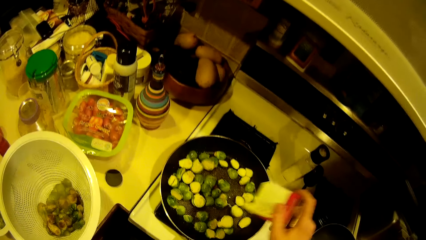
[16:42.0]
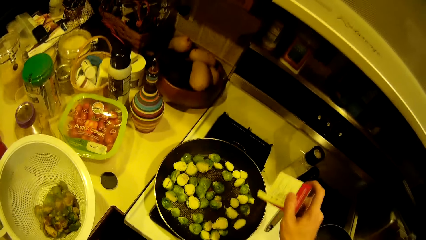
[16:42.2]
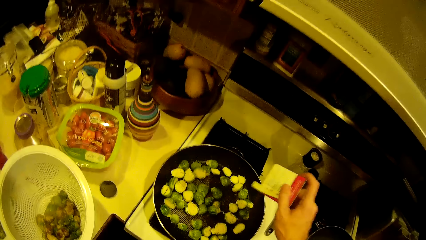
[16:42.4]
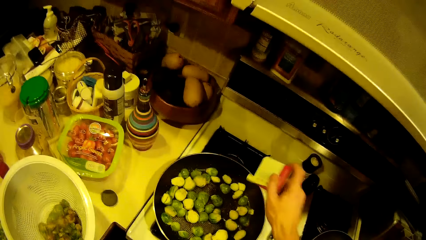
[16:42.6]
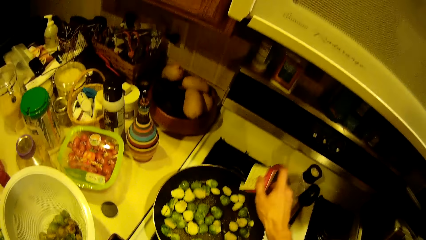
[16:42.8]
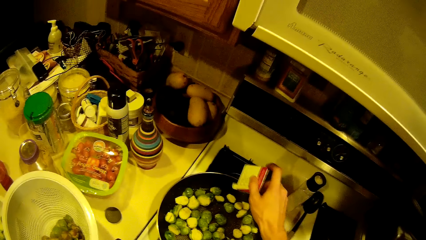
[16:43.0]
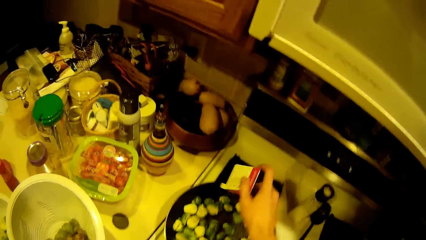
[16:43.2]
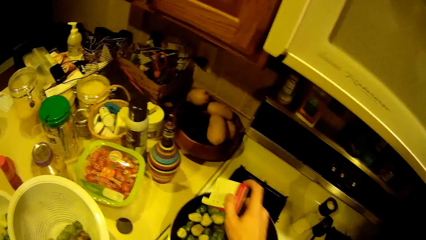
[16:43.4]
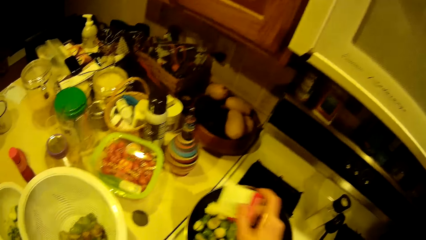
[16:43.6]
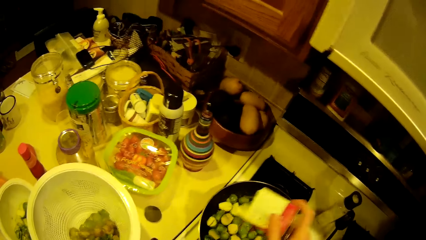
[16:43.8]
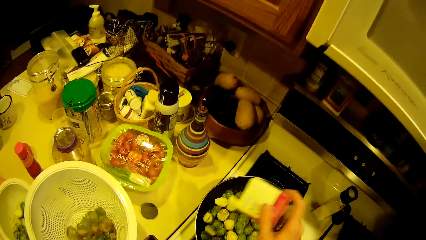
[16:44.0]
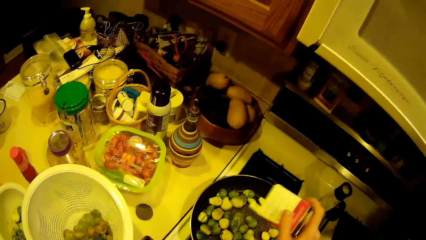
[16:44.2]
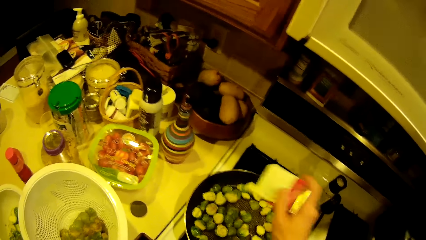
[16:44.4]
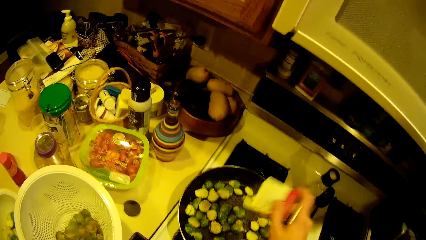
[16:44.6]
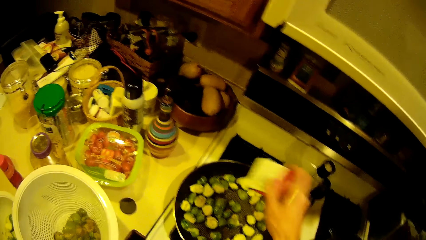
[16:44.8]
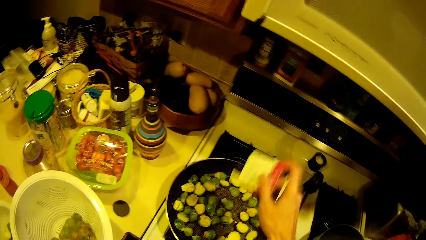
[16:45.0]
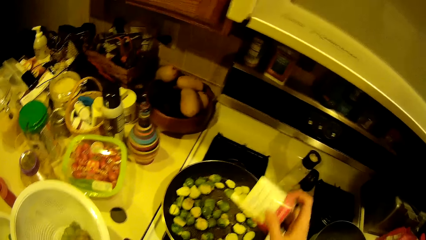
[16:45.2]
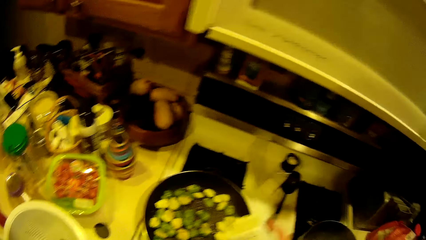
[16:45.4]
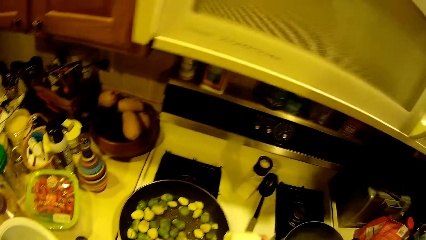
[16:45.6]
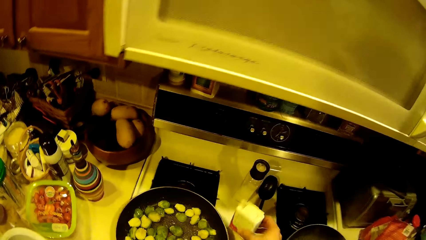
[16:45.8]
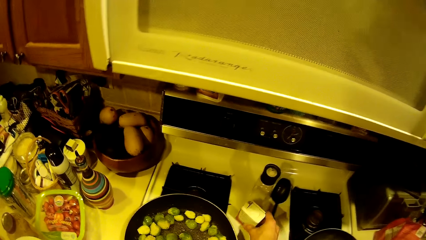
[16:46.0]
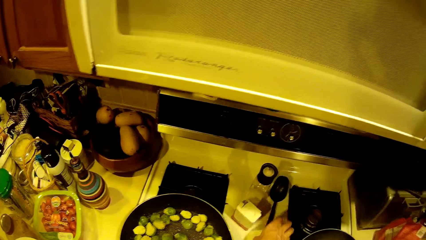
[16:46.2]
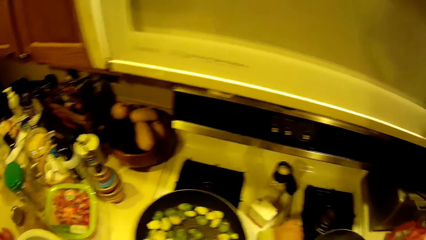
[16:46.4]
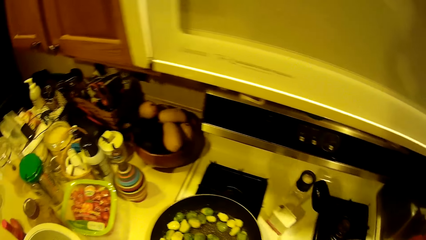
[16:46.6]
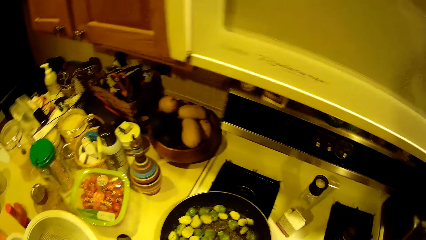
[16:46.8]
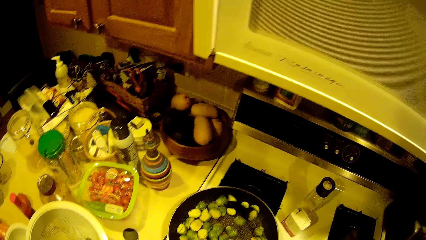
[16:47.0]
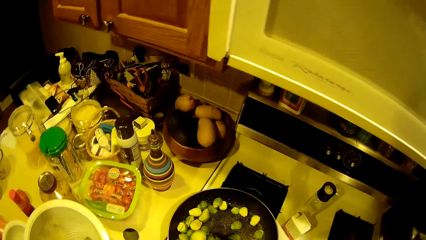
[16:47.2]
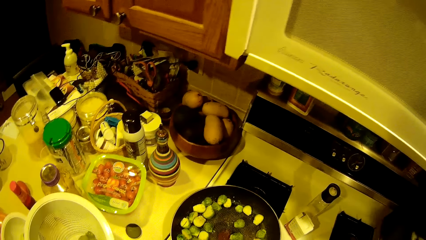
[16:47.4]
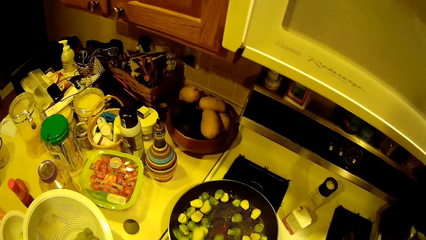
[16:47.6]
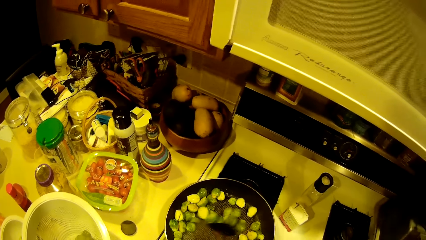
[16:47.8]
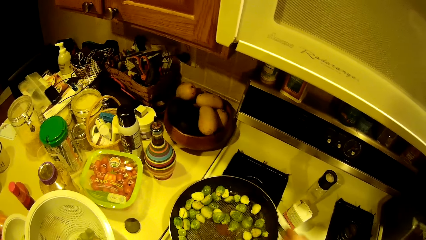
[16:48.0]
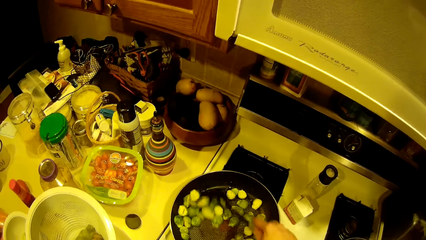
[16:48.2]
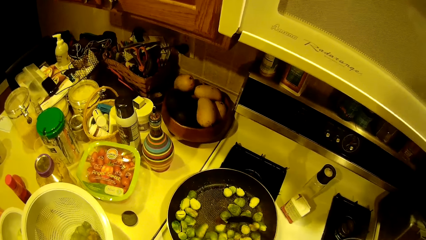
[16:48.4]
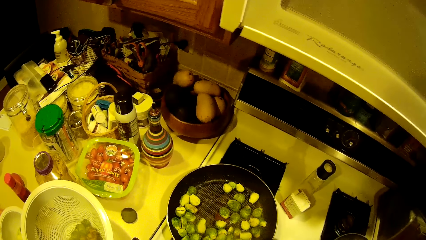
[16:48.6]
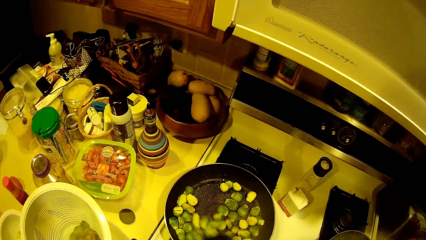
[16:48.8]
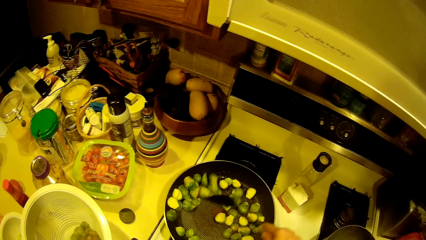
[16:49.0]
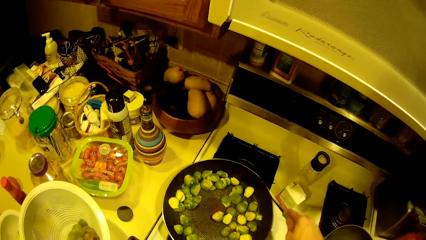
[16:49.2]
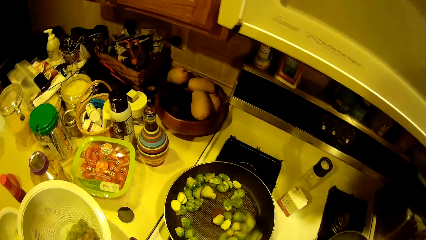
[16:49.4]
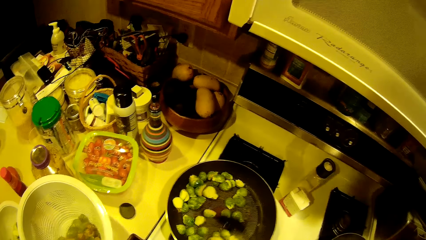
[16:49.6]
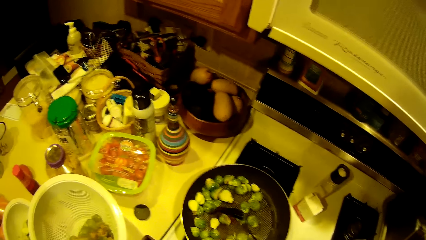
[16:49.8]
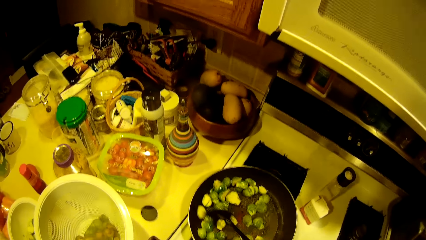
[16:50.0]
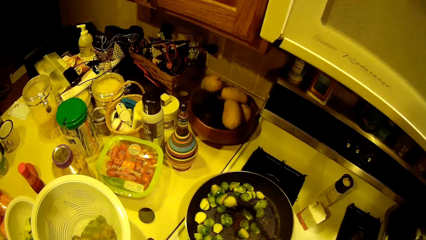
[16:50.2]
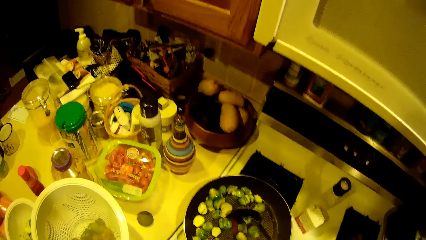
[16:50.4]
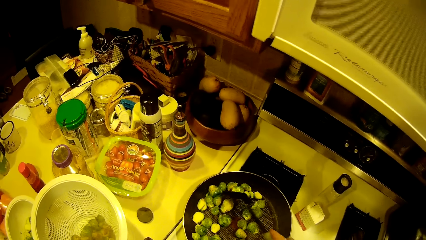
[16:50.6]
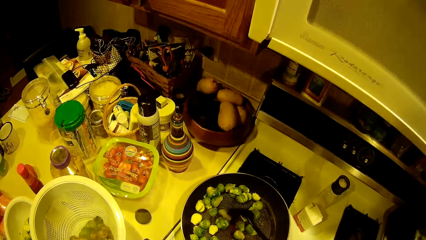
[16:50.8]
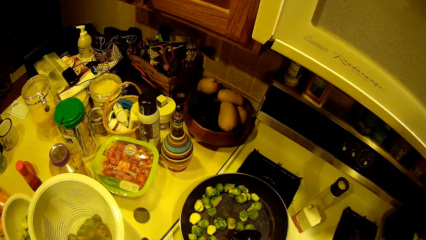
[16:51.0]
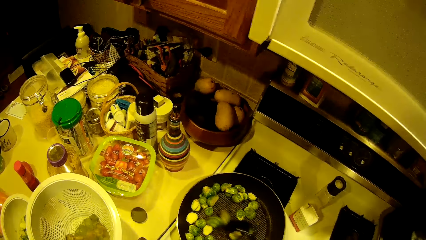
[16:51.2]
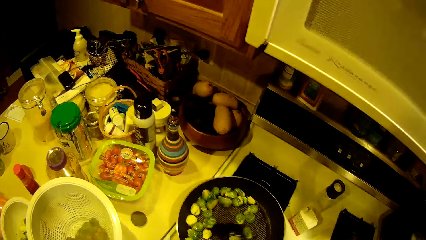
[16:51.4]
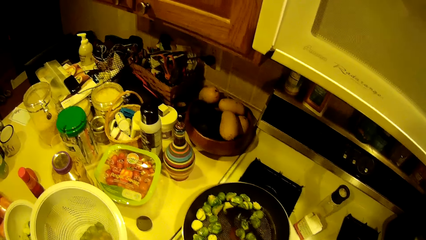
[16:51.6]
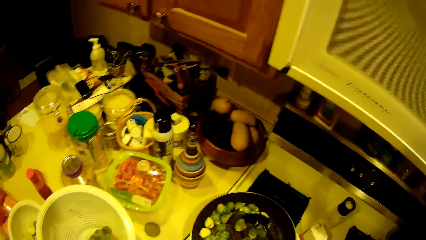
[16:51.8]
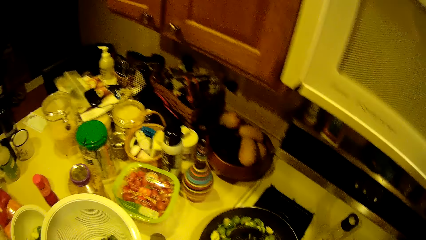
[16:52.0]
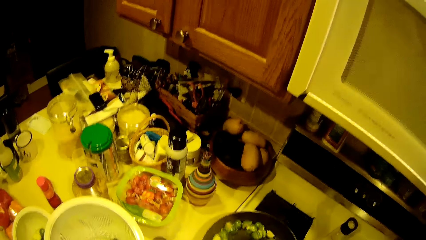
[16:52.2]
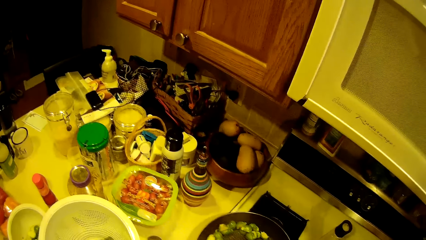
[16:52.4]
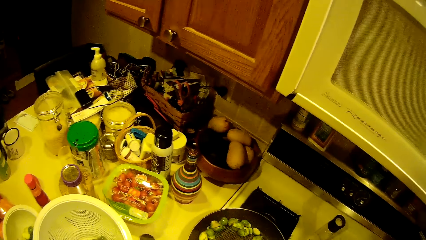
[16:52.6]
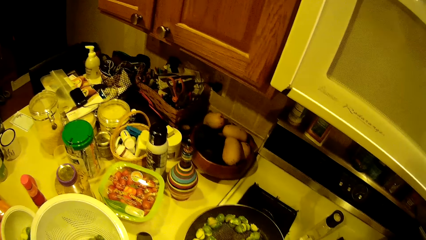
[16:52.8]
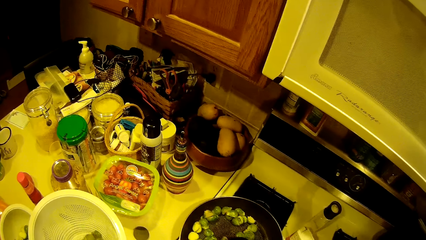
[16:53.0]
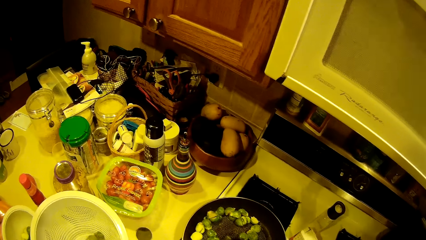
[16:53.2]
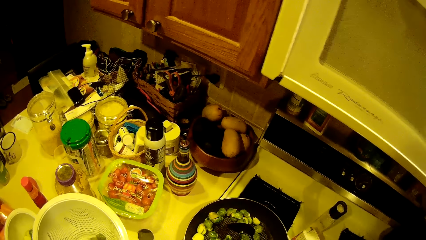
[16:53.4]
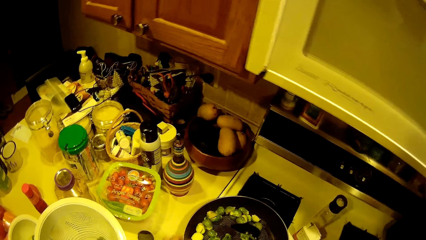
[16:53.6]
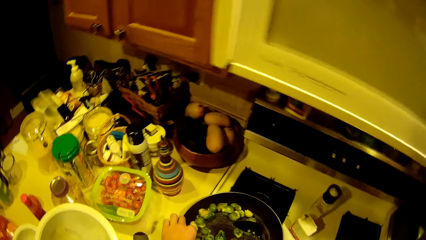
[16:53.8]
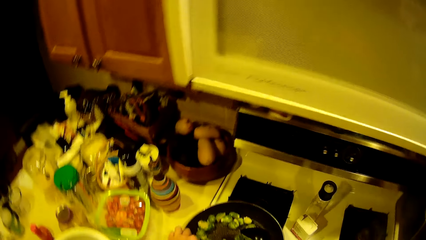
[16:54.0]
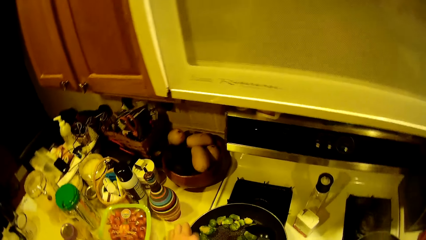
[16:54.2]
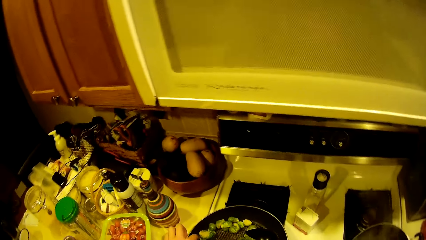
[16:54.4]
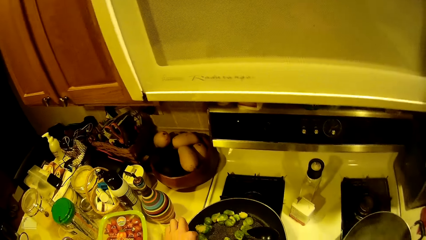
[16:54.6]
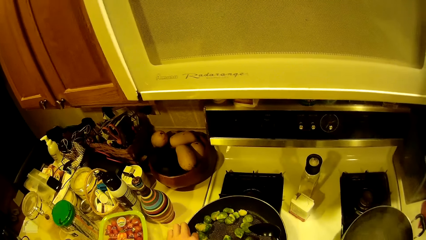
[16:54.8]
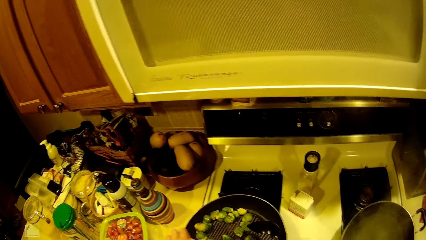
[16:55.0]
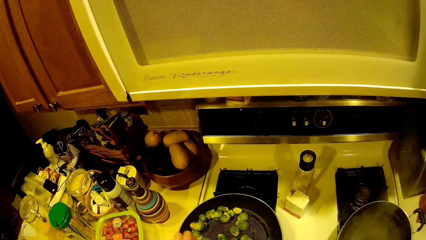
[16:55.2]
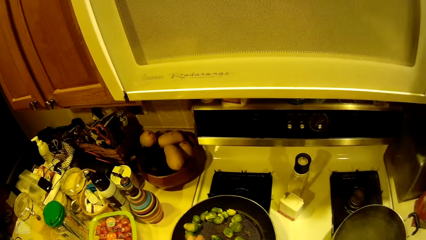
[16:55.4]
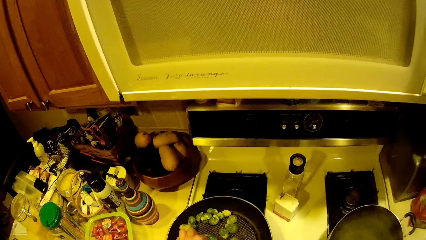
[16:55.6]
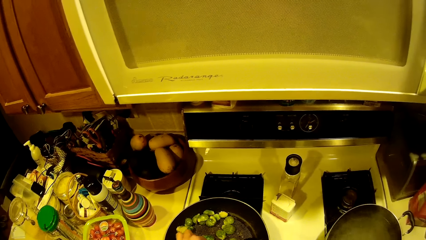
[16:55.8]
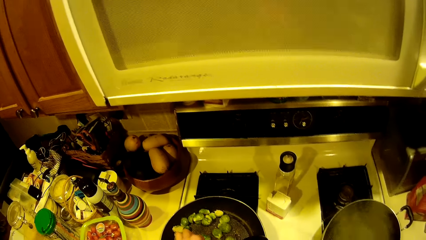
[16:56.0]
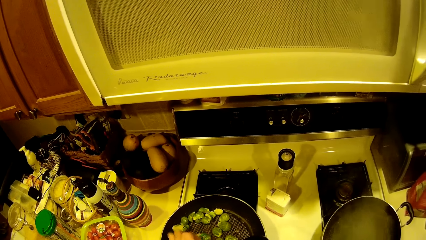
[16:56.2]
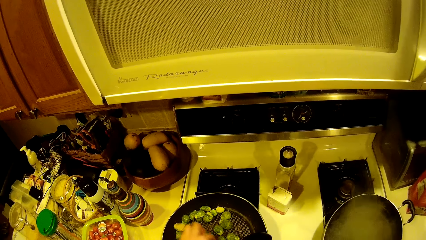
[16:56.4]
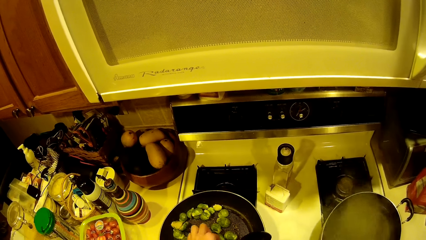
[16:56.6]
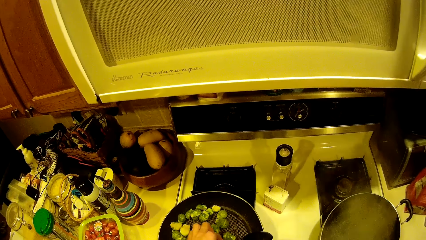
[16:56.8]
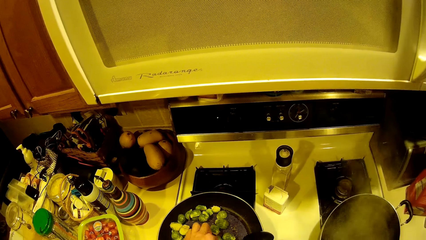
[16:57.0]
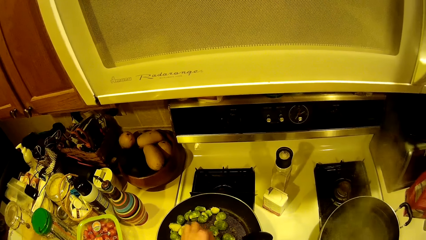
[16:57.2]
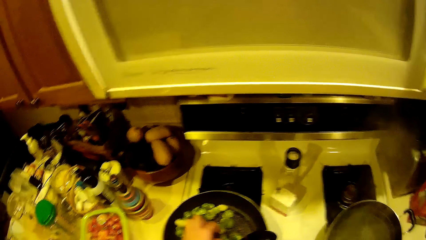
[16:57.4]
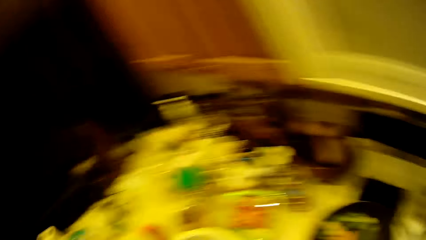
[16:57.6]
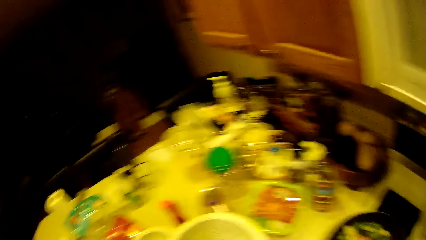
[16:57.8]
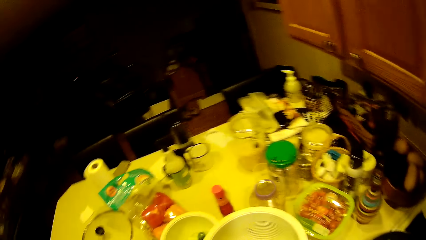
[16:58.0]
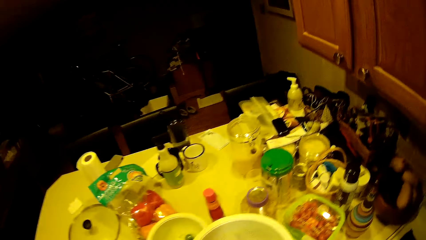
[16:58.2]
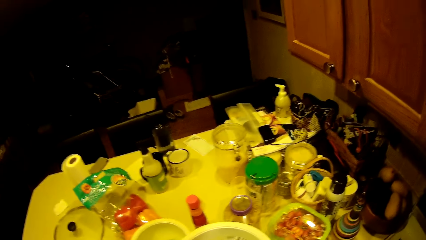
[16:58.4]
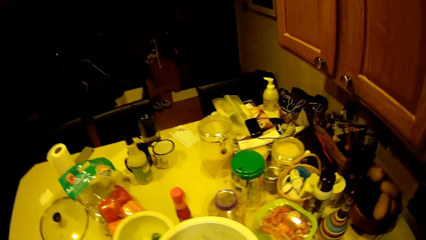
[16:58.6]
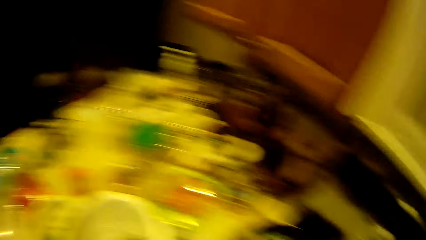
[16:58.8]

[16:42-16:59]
The camera wearer drops the container on the worktop and takes the spoon from the worktop. A person drops pepper on the table. The camera wearer stirs the garden egg in the fry pan with the spoon. The person stirs food on the pan. The camera wearer feels the garden egg with the left hand. The person picks food from the pan.
